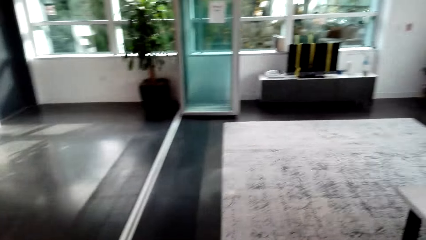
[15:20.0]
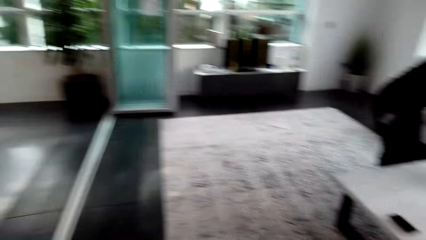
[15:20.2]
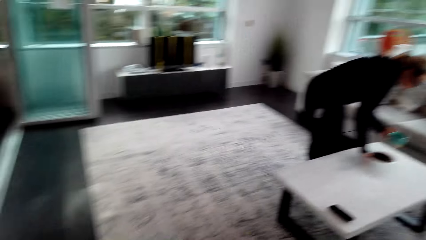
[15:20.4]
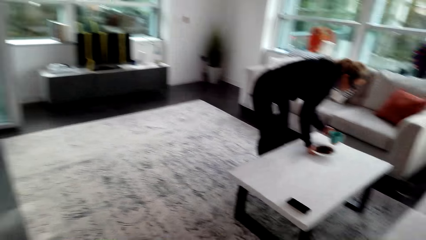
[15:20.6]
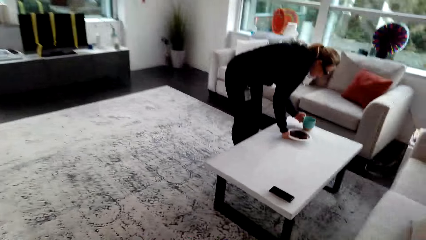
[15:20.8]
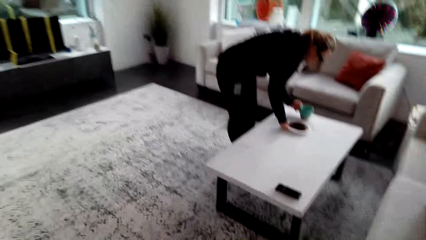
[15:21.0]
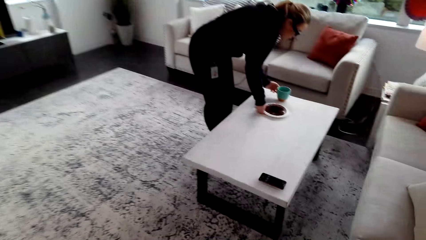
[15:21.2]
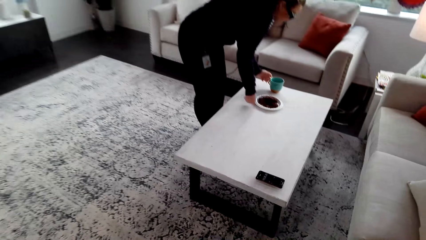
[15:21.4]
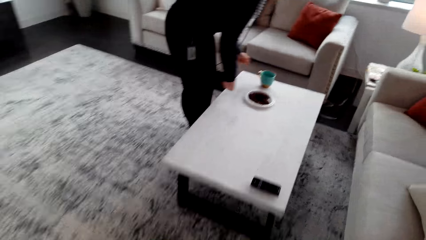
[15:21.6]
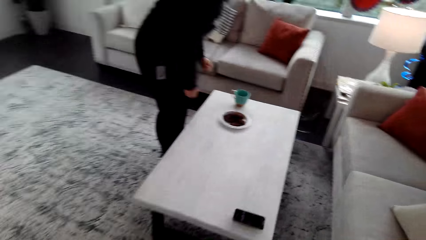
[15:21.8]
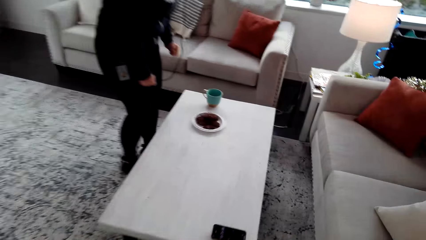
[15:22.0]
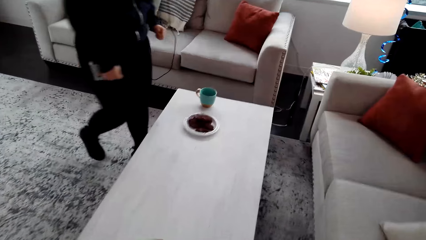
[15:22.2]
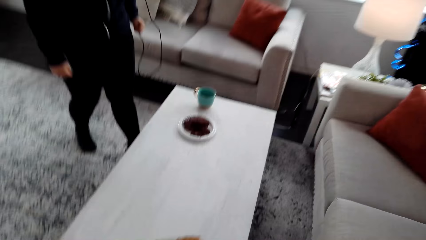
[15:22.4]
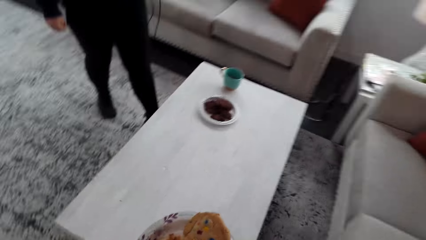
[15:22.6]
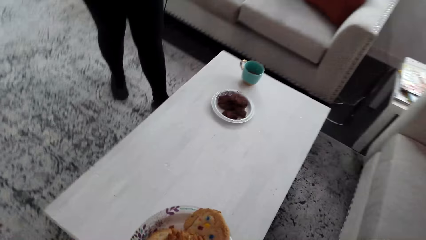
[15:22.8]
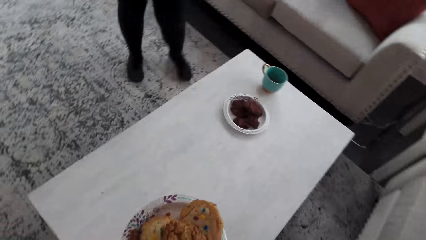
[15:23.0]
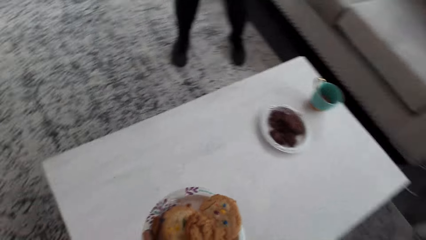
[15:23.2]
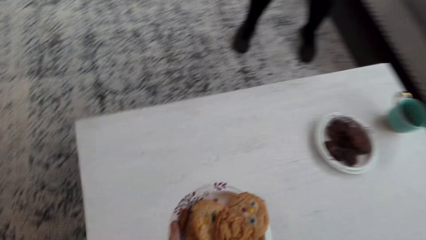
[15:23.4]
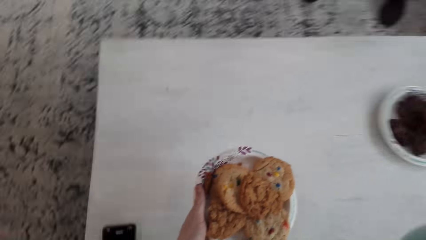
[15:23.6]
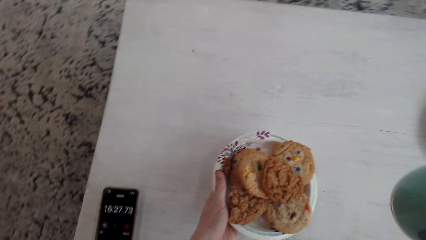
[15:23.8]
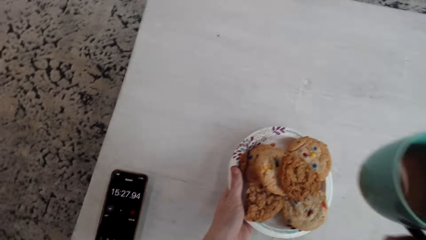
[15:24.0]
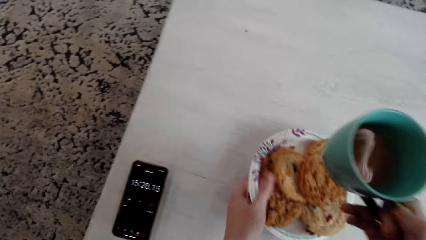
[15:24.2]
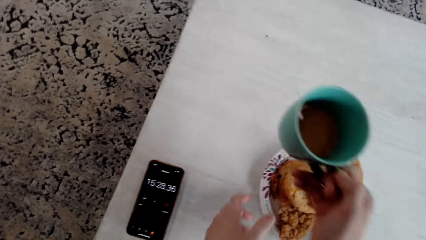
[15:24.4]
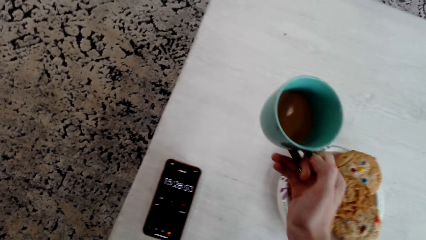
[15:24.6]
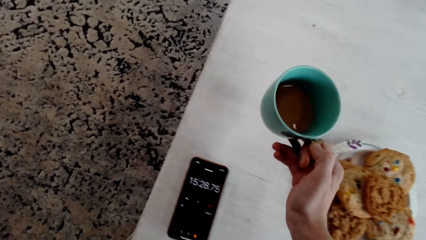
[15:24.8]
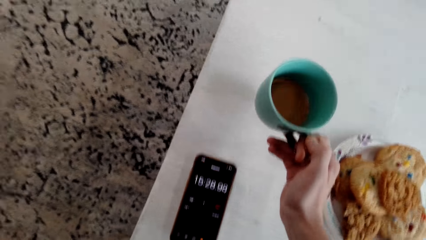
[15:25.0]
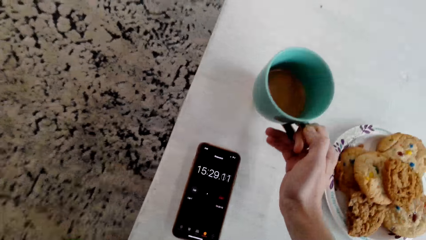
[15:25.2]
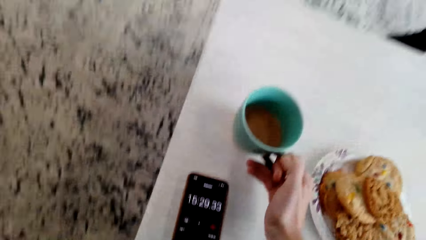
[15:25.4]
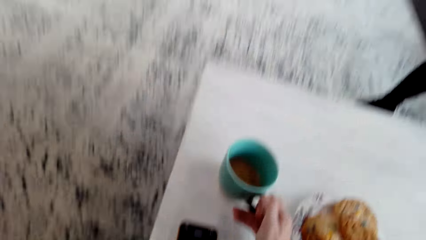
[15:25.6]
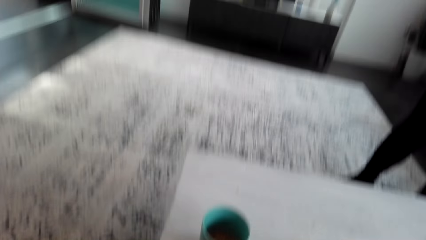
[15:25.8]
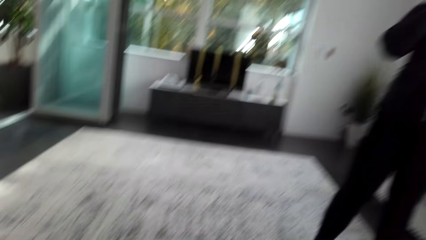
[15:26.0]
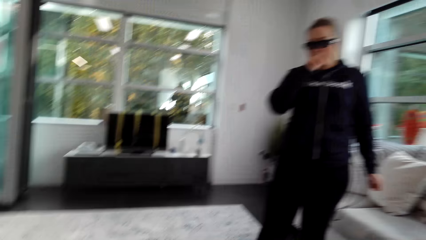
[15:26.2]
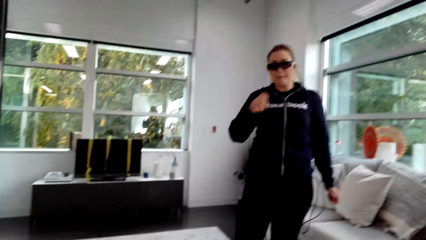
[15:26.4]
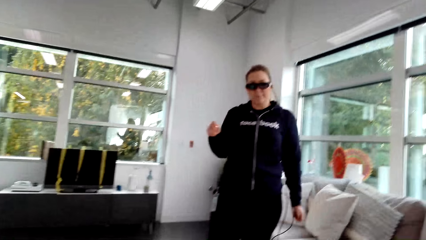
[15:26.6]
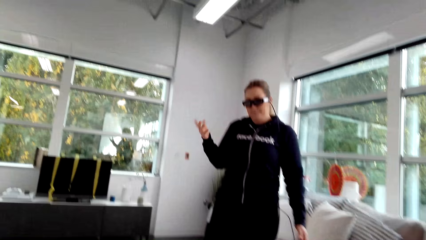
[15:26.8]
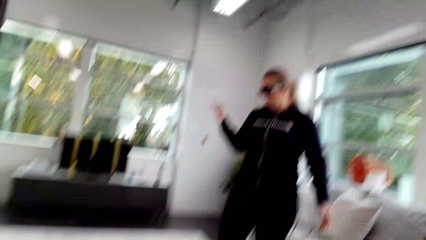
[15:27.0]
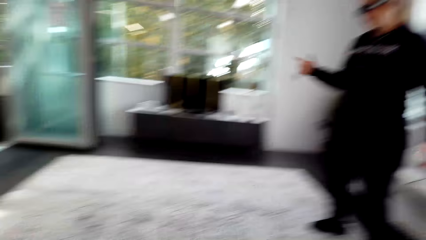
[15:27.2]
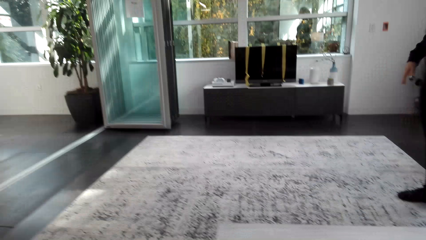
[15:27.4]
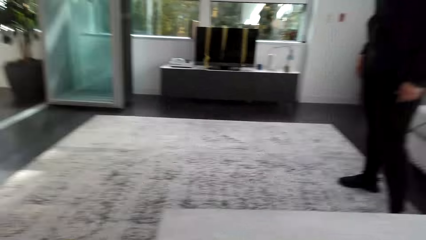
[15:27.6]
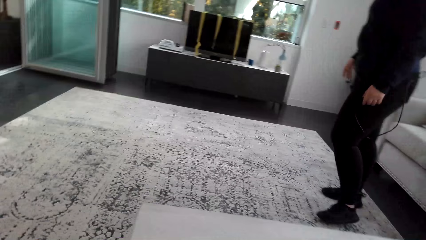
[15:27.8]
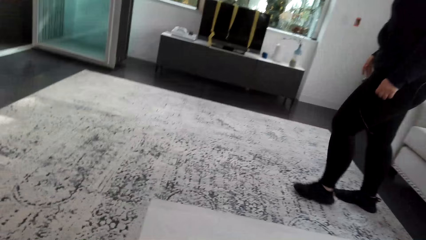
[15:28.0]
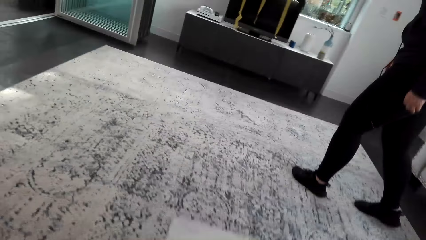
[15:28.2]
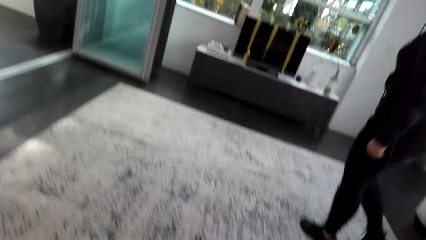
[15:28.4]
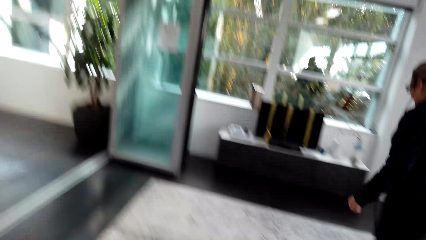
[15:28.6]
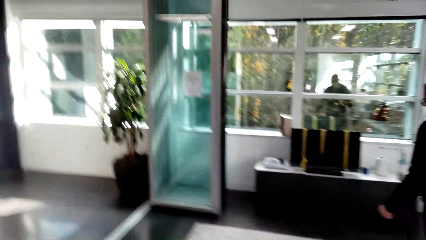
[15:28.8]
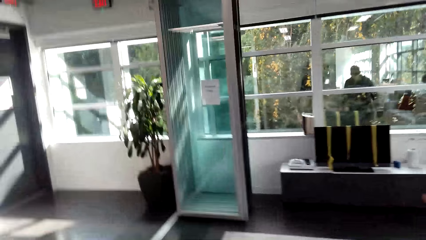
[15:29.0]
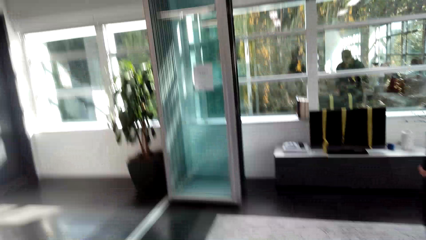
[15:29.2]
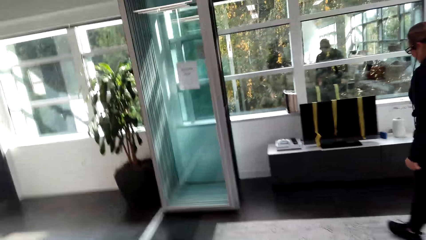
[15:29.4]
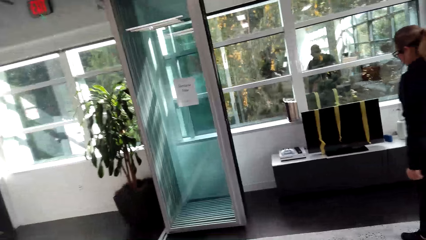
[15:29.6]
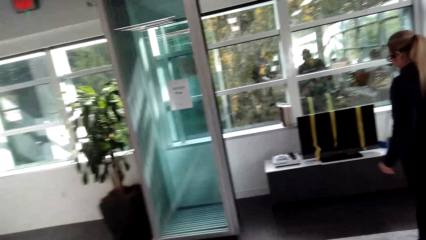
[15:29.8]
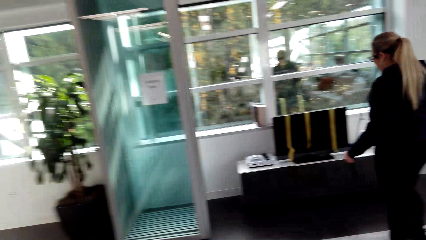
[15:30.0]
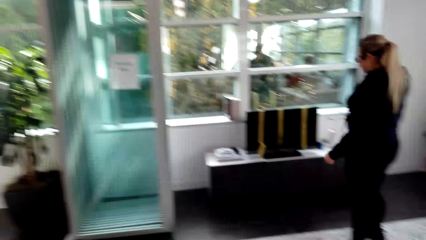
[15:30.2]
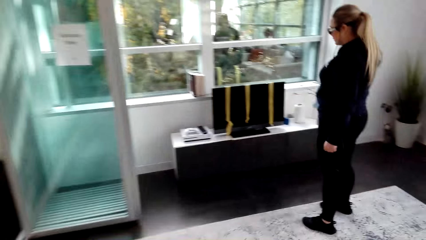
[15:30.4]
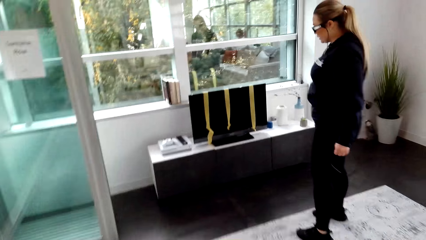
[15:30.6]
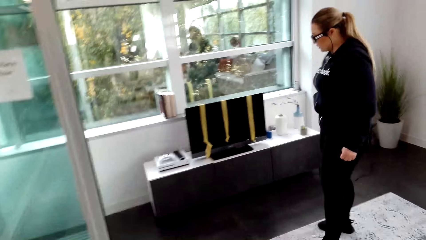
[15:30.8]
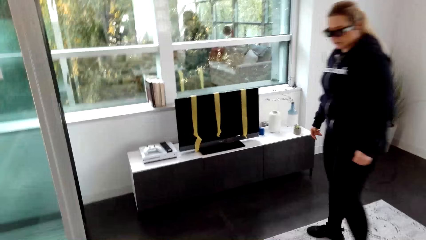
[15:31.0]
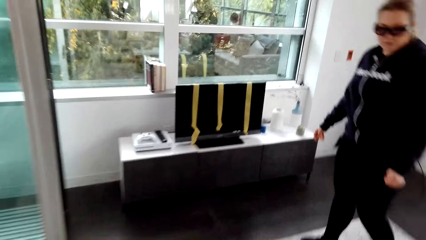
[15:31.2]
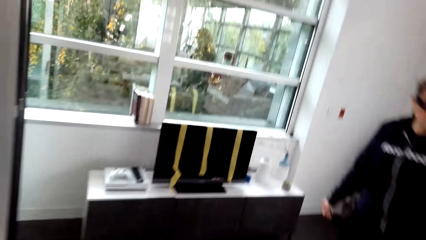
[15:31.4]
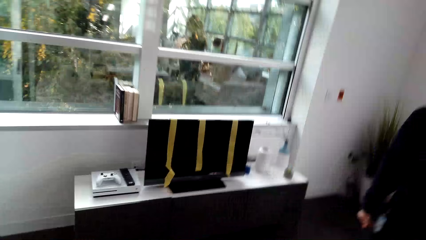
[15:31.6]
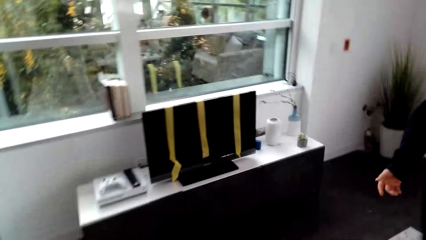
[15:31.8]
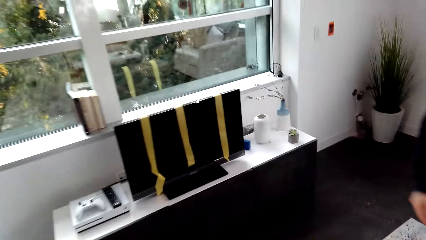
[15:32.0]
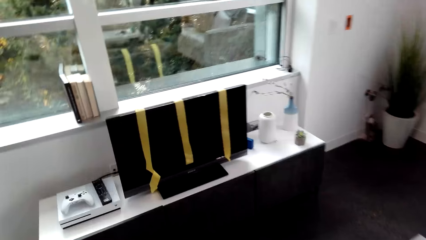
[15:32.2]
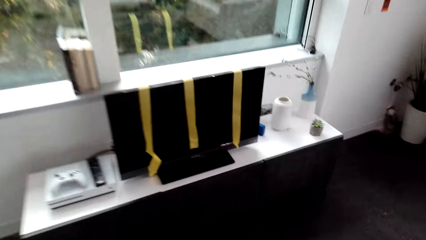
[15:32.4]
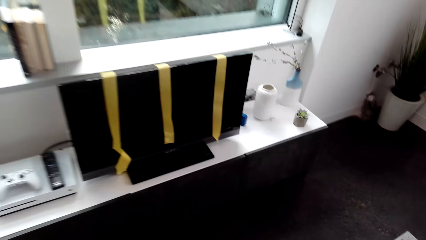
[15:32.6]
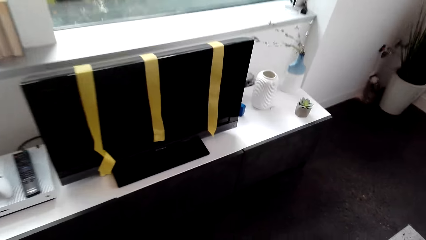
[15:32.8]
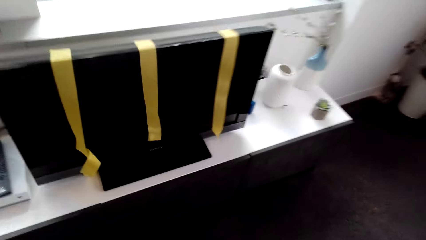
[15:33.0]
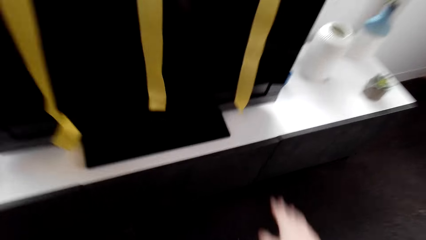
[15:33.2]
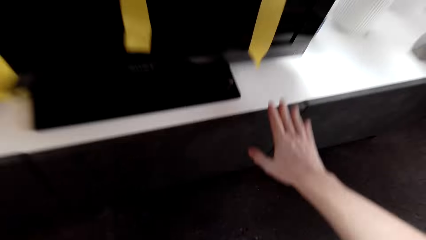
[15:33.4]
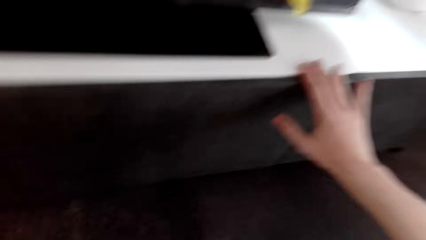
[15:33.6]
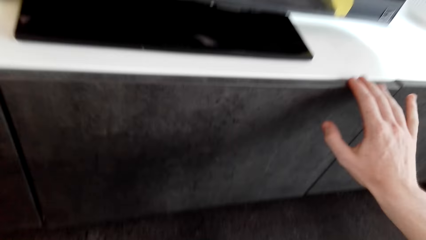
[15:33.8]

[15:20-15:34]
The camera wearer walks. A woman puts the plate of cookies on the table. The woman puts the cup of coffee on the table. The camera wearer walks. The woman talks to the camera wearer. The camera wearer talks to the woman and puts the plate of cookies on the table. They talk to the woman and put the cup of coffee on the table. They talk to the woman and look at the woman. The woman talks to the camera wearer. The woman walks. The camera wearer talks to the woman. They walk. The woman talks to the camera wearer.

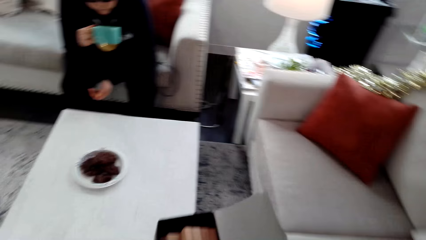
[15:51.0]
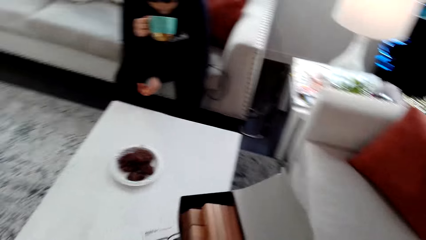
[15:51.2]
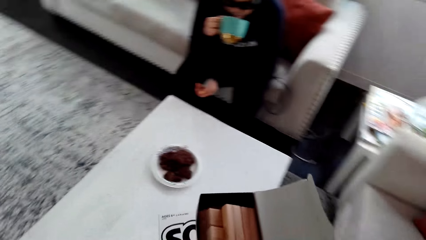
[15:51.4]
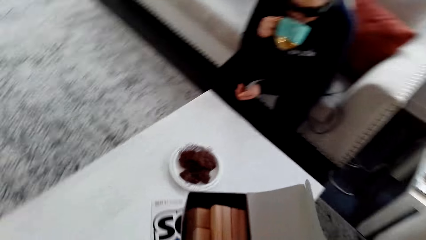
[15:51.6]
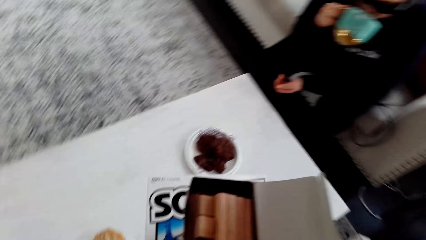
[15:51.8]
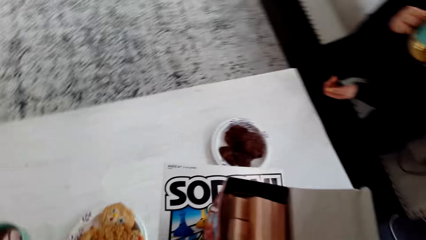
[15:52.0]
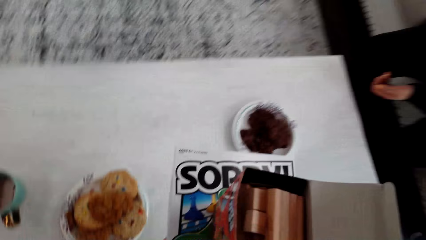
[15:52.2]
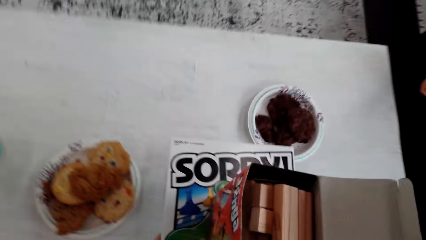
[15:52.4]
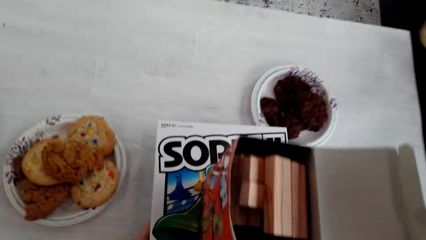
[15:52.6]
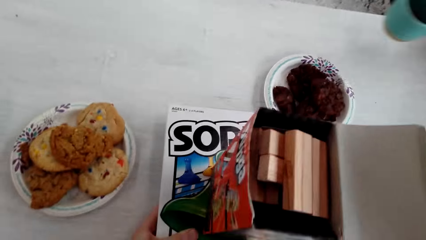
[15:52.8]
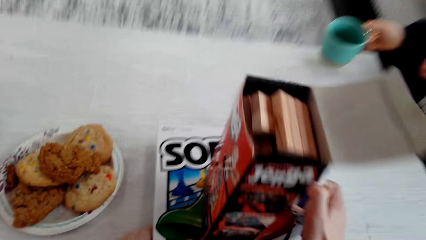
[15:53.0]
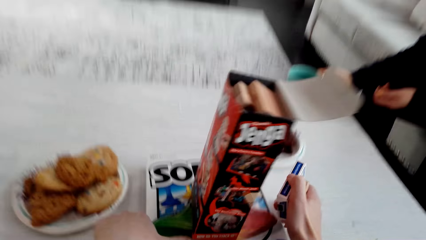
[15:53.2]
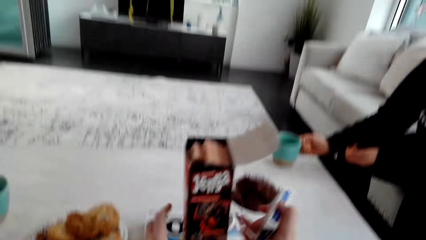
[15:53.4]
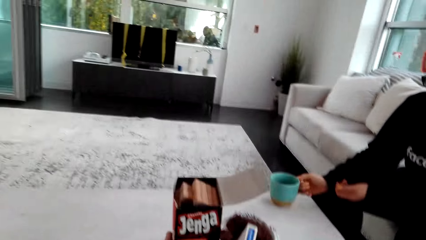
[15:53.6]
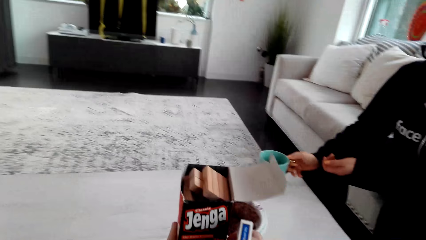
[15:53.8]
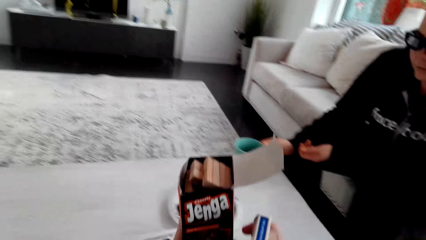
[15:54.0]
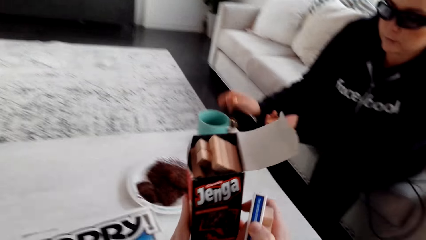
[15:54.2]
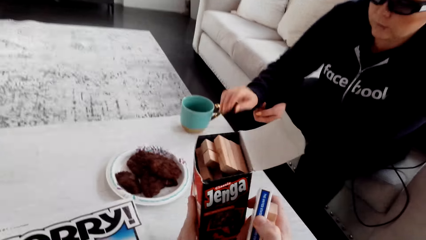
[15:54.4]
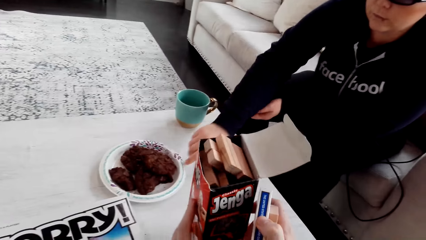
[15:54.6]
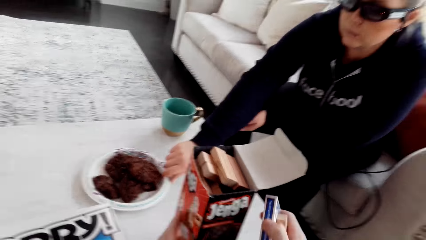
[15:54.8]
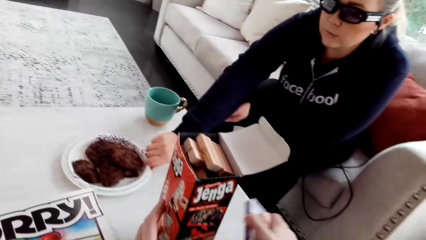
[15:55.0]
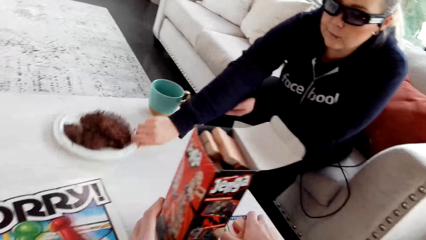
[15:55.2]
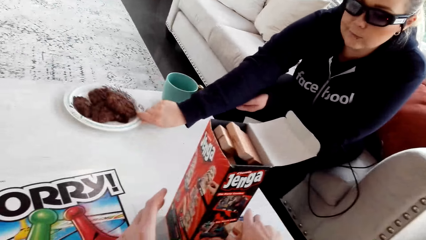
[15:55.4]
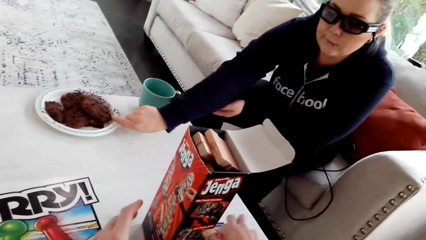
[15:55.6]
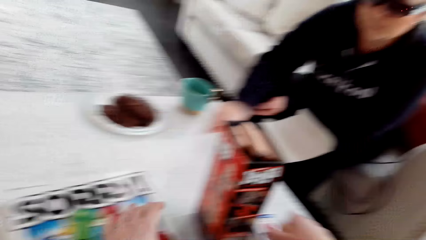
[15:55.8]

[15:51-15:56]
A woman picks up a cup of coffee on the table. The woman drinks the cup of coffee. The camera wearer puts the games on the table. They talk. The woman pushes a plate of cookies with the right hand.
